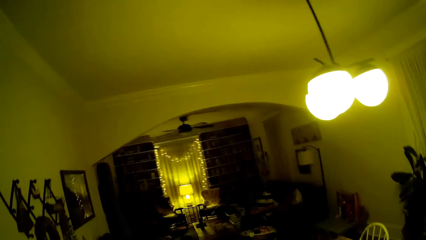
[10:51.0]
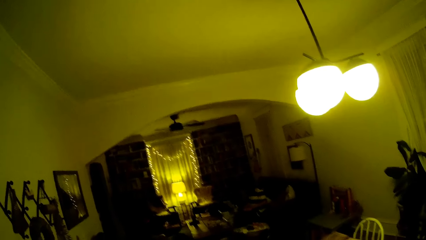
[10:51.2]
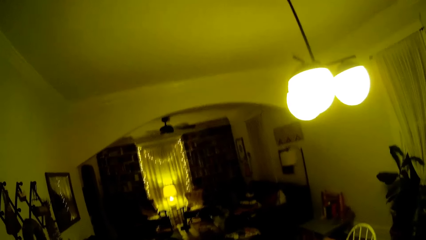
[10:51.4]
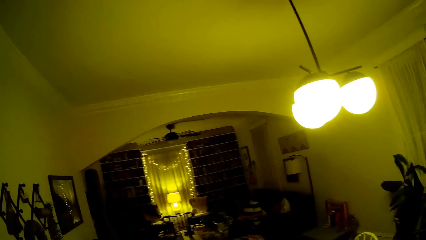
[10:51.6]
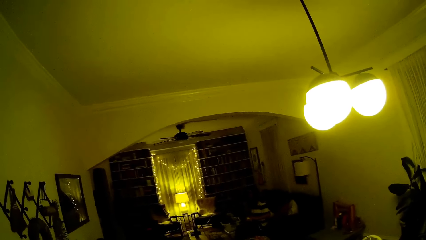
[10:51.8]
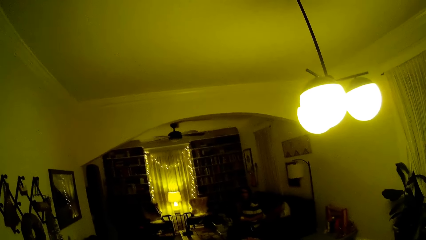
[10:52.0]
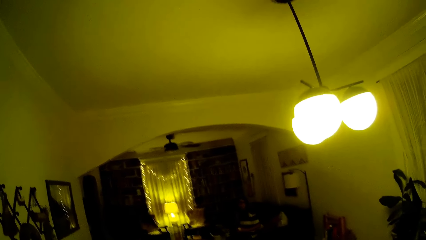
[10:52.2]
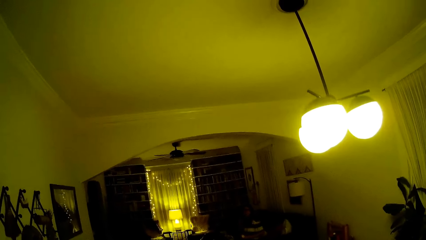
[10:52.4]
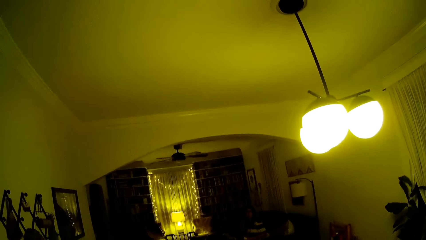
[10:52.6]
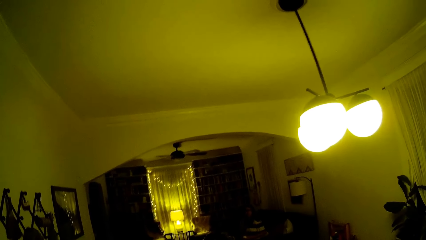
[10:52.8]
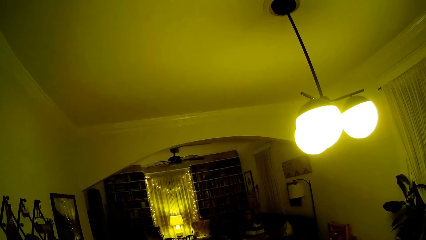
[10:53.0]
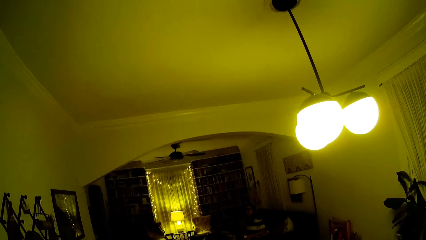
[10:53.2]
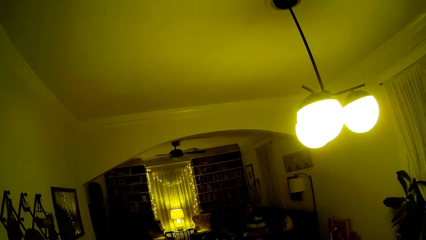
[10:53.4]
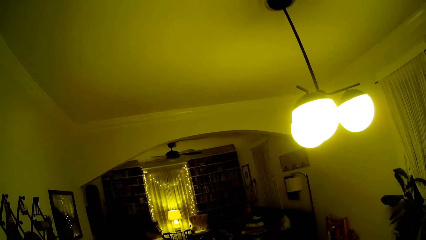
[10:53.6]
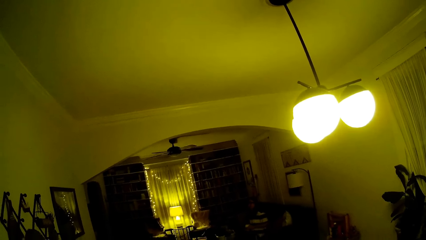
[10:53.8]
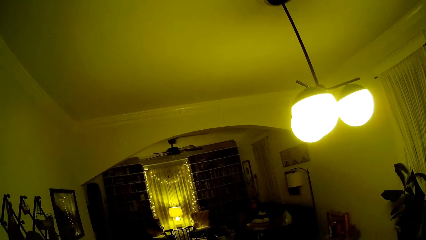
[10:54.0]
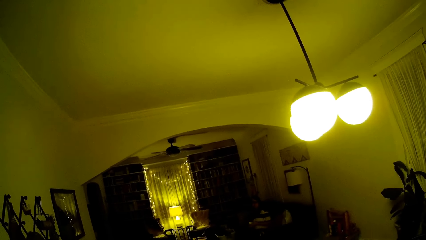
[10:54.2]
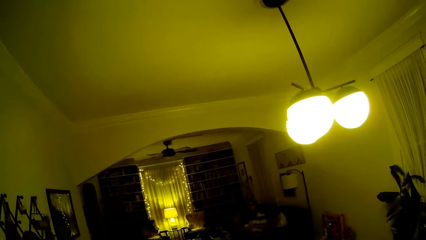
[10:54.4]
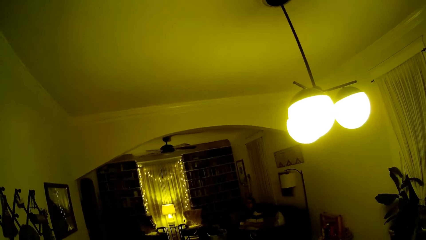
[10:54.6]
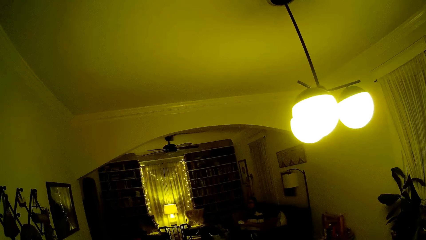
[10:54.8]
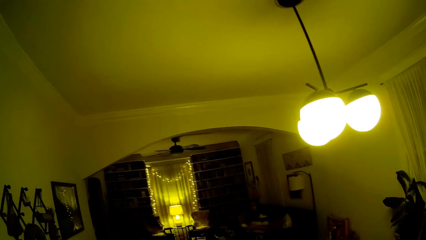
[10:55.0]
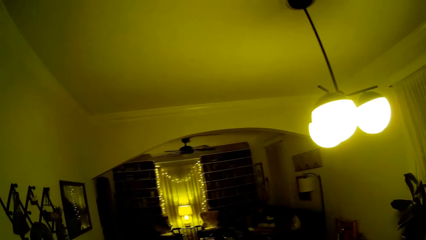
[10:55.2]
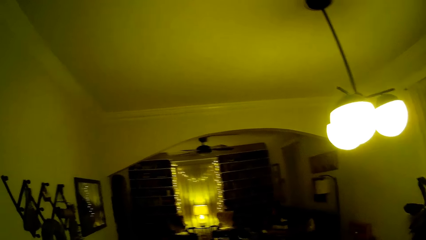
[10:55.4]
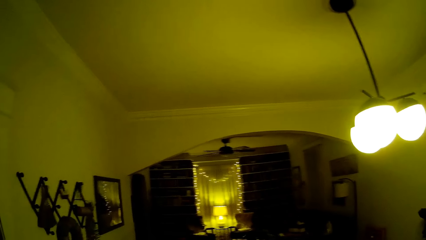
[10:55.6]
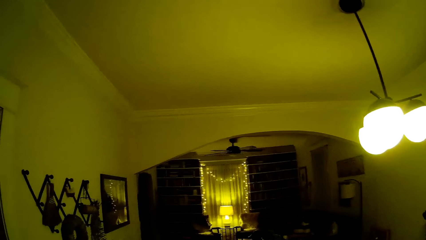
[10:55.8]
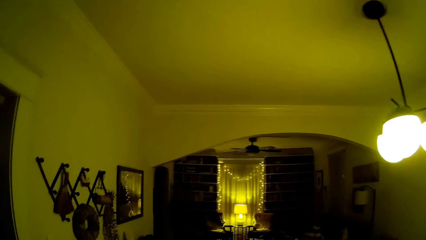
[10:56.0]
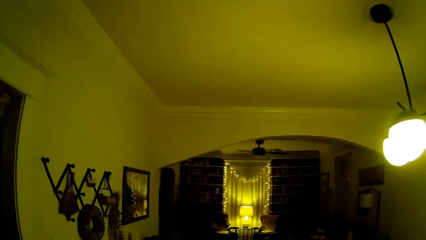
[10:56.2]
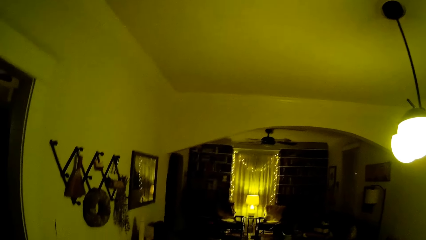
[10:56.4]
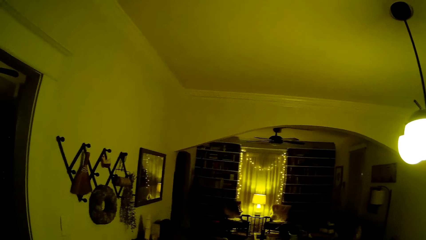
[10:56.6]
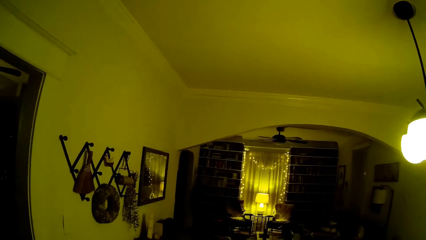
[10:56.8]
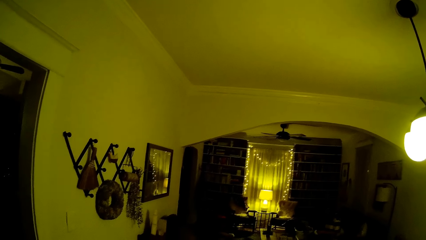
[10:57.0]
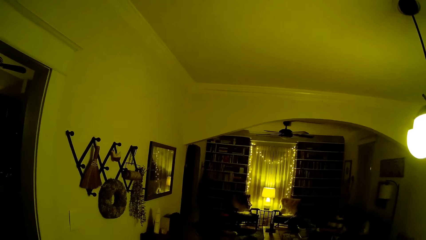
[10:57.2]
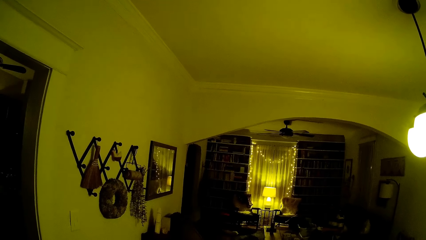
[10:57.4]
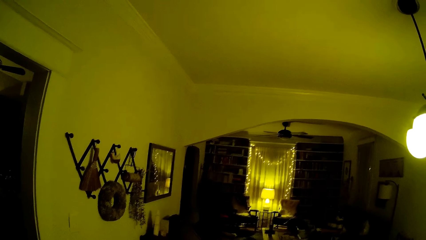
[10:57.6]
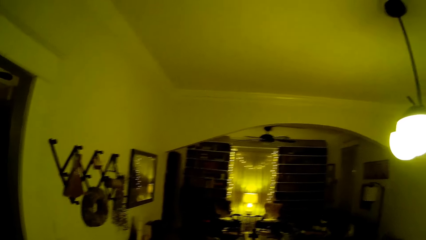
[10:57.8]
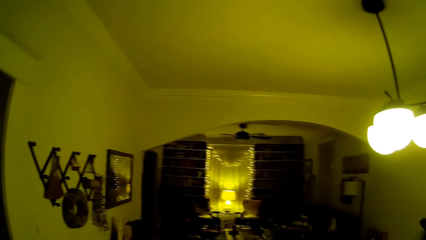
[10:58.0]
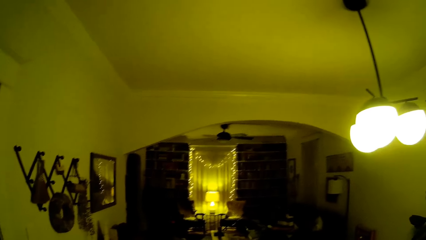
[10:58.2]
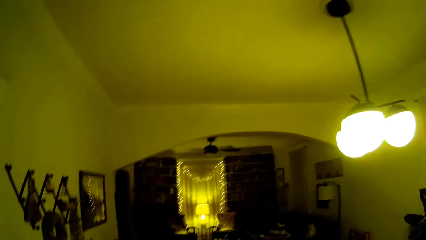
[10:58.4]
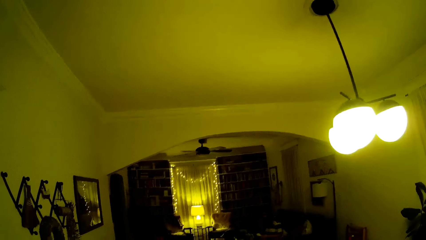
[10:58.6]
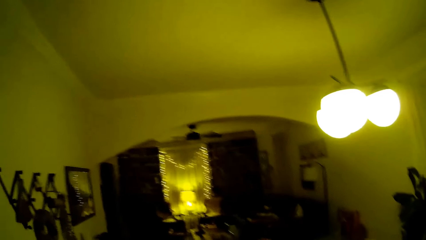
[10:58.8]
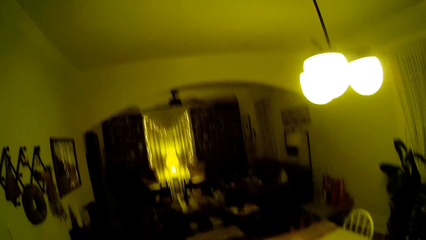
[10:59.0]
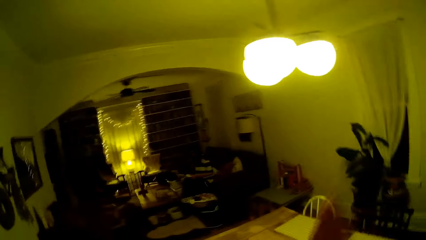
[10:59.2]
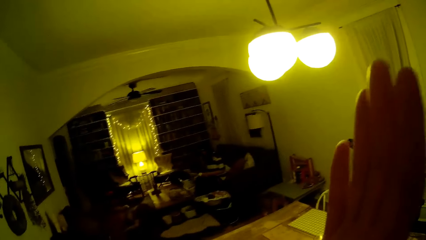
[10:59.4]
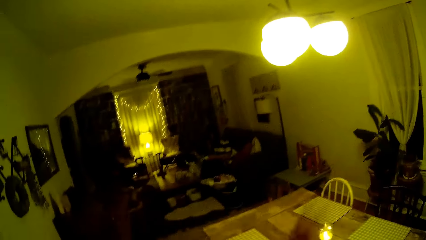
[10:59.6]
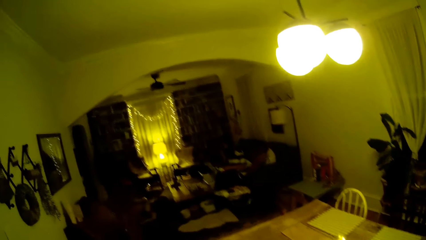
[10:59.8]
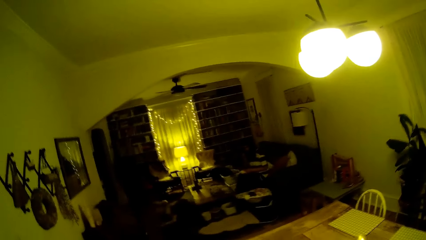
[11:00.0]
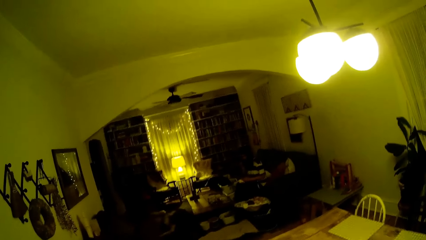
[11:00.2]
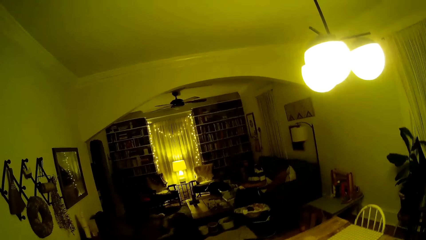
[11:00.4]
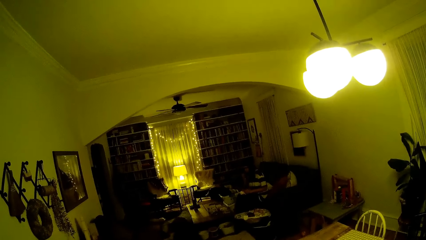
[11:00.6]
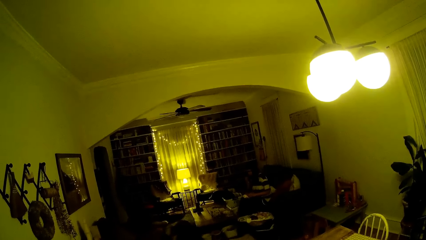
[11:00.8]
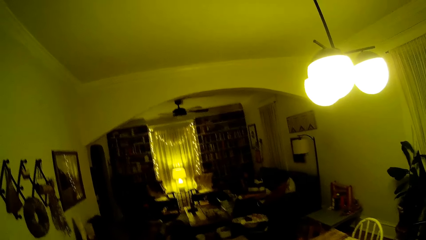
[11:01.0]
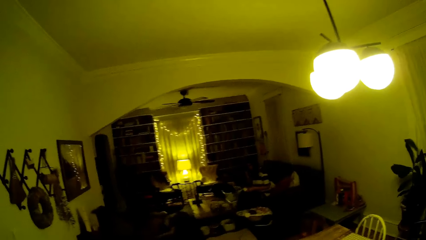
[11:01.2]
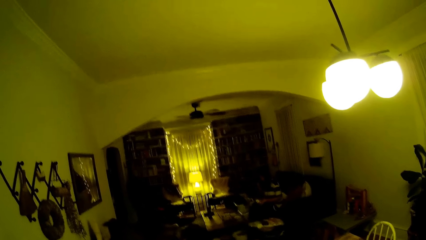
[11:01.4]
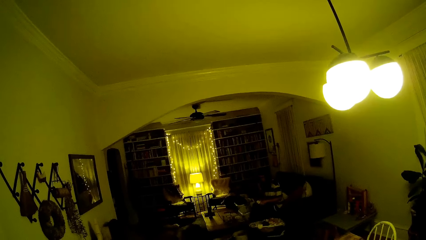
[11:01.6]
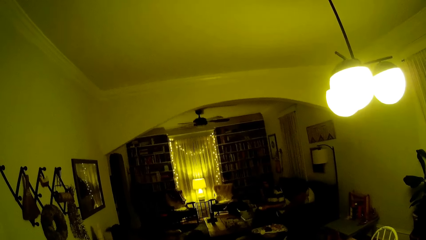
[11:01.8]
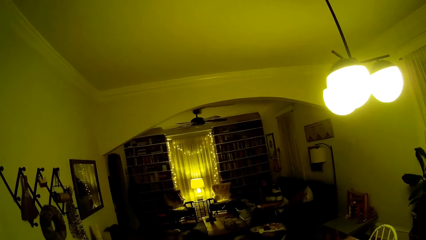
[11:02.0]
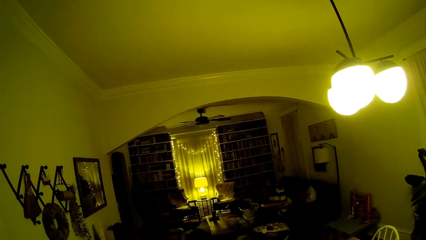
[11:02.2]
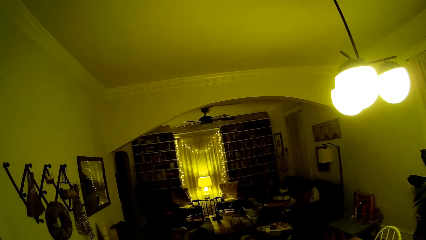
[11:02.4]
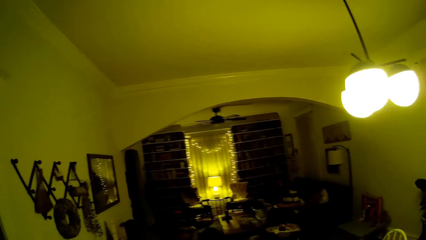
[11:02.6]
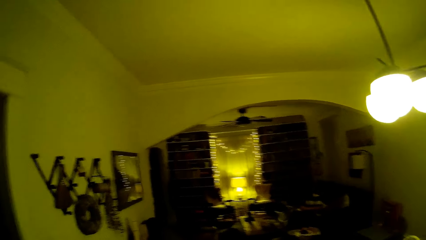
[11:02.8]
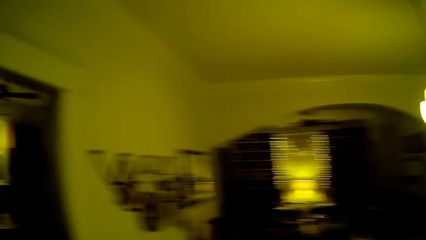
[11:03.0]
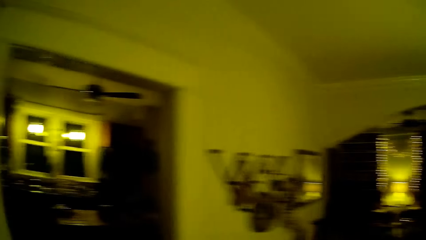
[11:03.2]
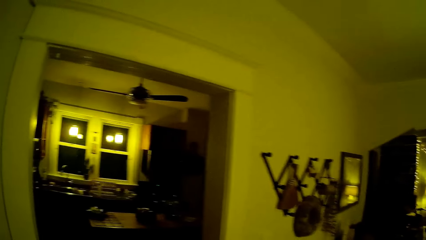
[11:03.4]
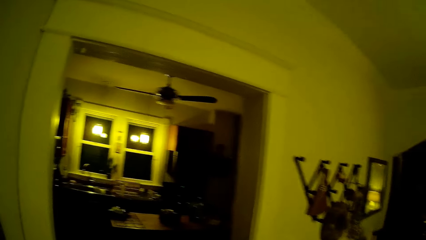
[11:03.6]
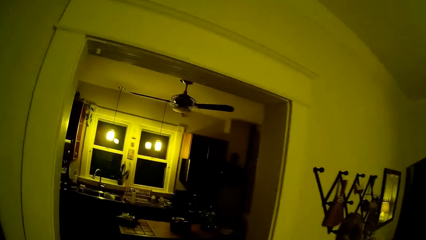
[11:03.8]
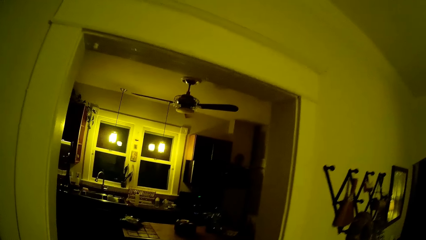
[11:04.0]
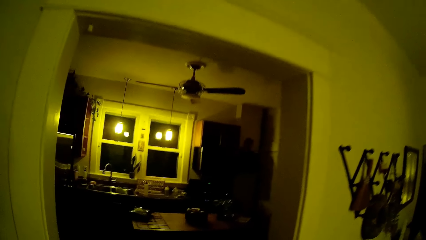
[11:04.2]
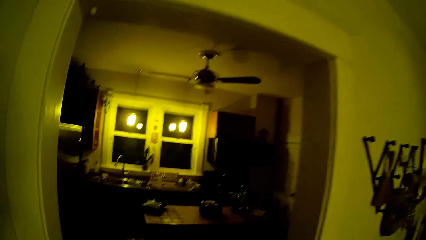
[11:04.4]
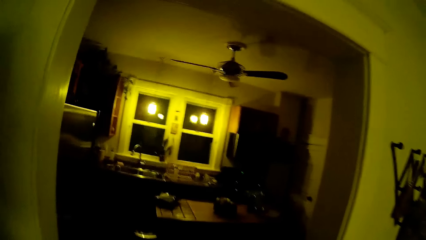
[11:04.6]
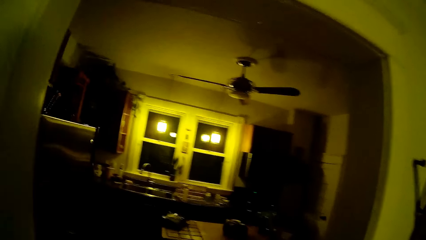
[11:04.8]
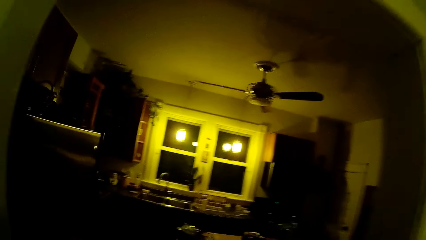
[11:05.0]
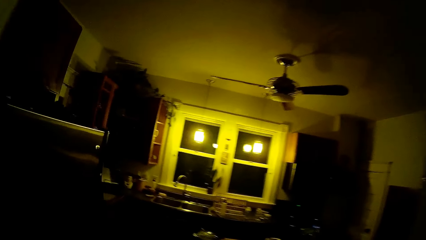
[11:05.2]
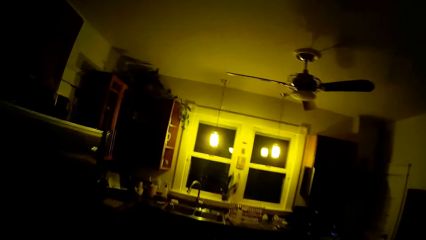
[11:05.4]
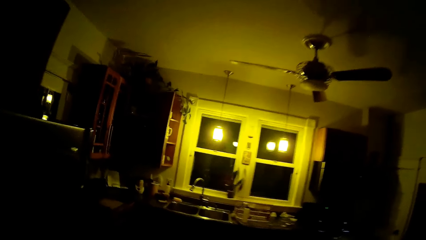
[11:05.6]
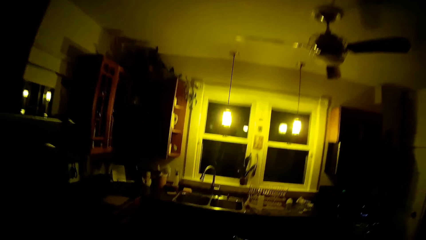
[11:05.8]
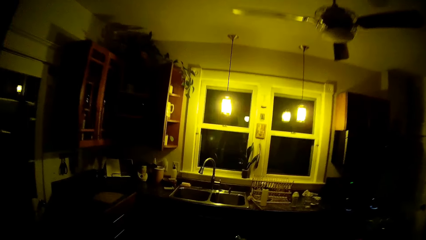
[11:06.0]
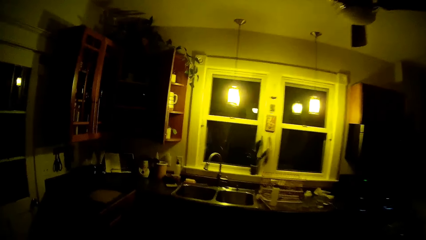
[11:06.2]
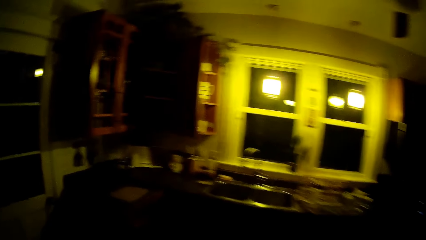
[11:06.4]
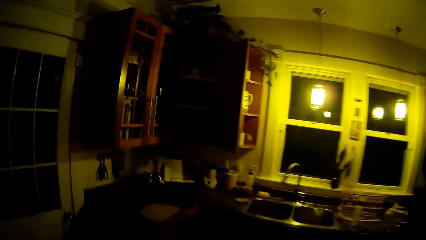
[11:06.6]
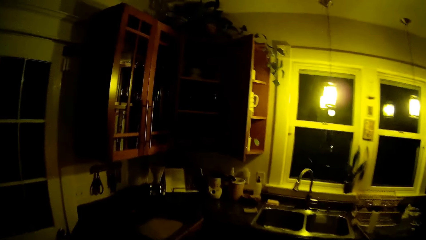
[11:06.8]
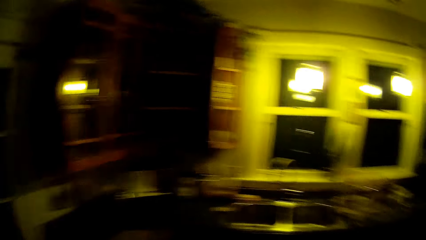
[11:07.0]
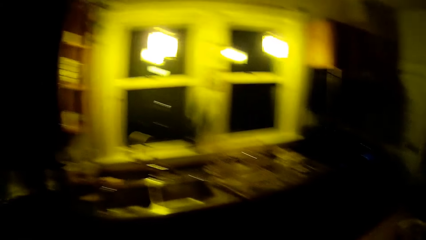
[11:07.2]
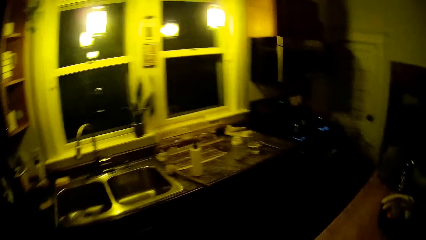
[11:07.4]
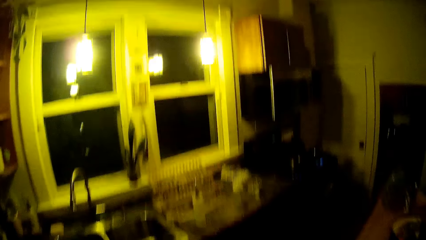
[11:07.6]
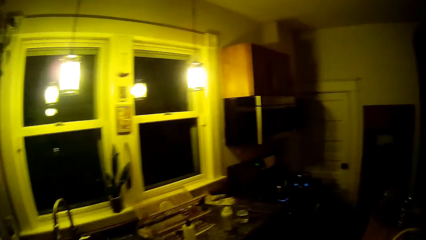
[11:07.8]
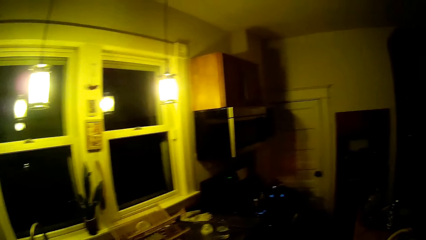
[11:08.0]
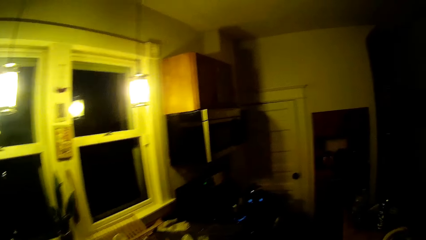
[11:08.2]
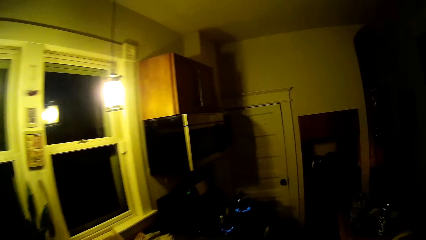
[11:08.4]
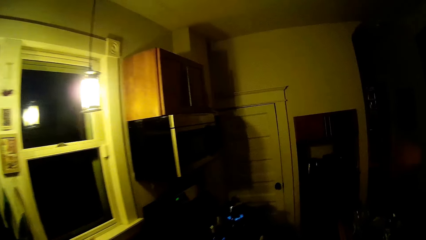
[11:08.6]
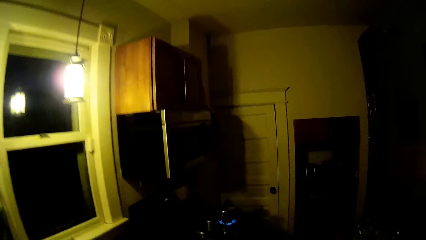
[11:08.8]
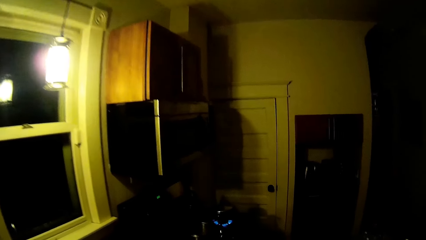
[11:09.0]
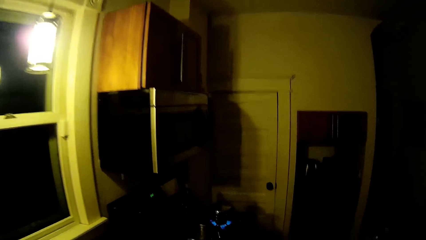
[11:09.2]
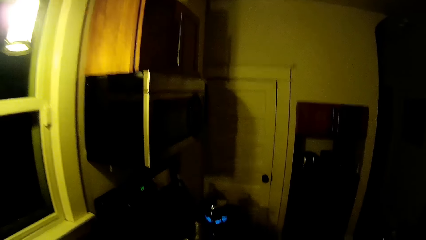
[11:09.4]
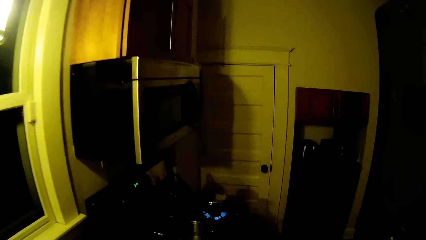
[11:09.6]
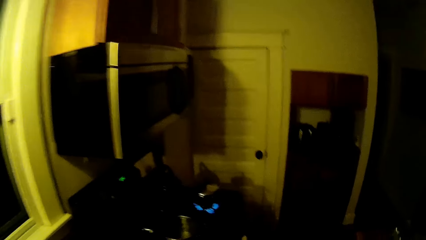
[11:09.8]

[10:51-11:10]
The camera wearer interacts with a person. They enter the kitchen. They walk in the house.
